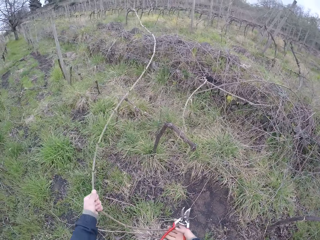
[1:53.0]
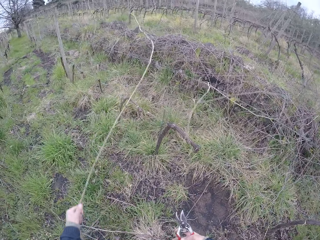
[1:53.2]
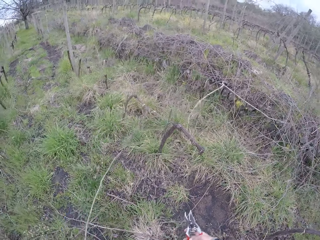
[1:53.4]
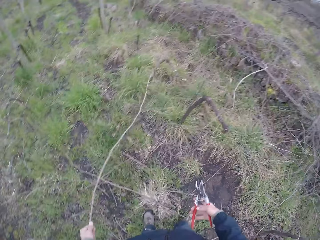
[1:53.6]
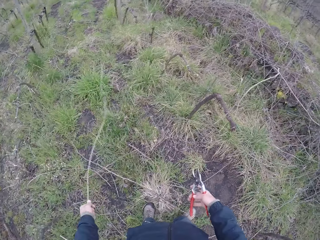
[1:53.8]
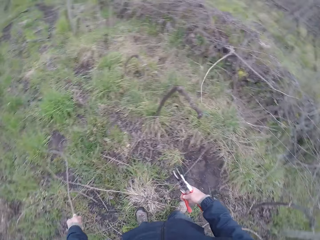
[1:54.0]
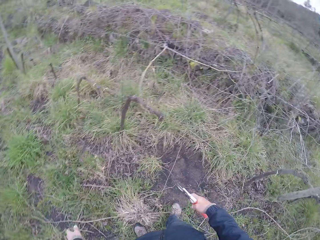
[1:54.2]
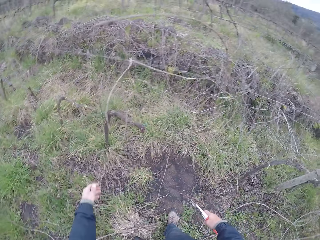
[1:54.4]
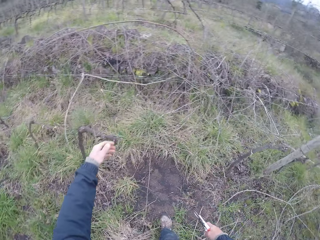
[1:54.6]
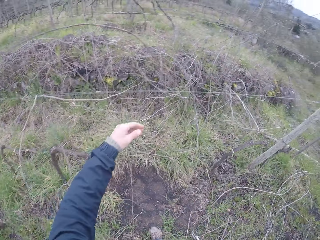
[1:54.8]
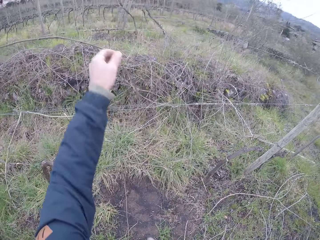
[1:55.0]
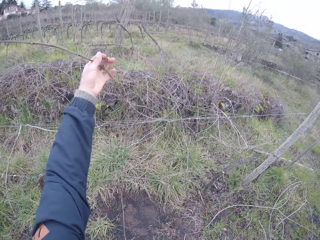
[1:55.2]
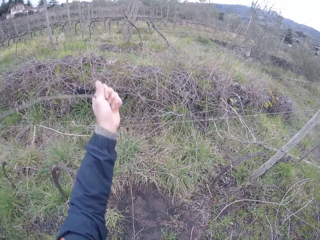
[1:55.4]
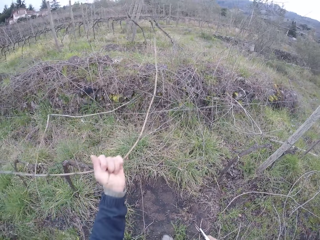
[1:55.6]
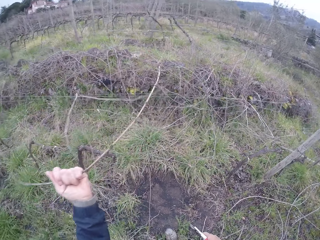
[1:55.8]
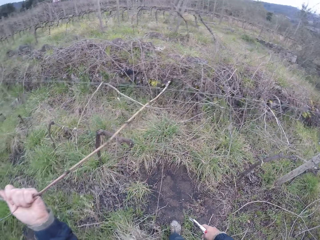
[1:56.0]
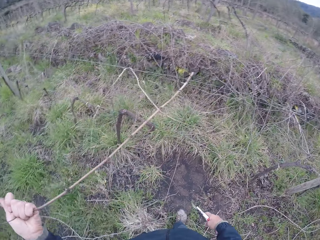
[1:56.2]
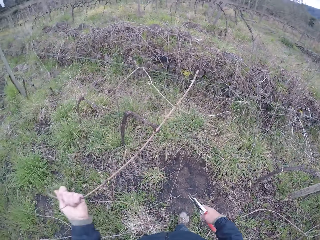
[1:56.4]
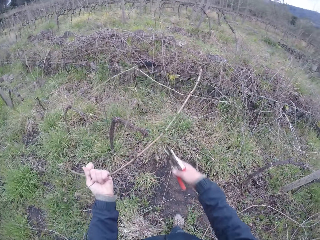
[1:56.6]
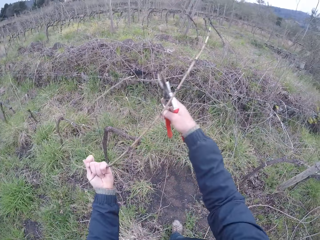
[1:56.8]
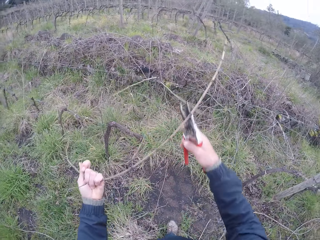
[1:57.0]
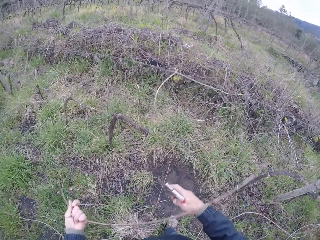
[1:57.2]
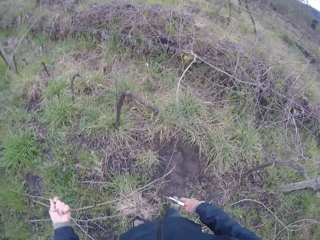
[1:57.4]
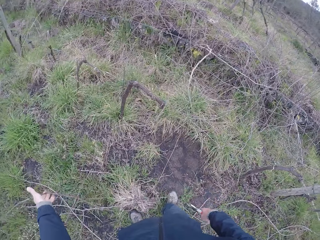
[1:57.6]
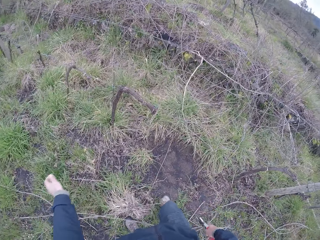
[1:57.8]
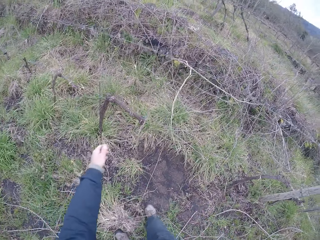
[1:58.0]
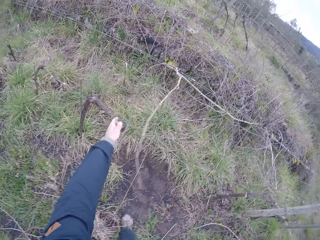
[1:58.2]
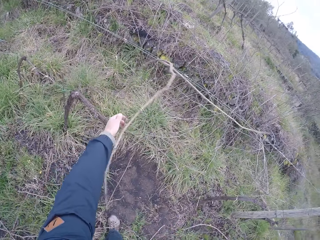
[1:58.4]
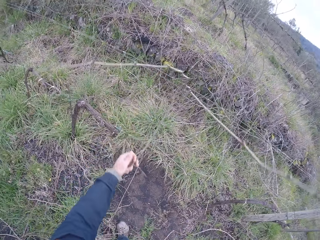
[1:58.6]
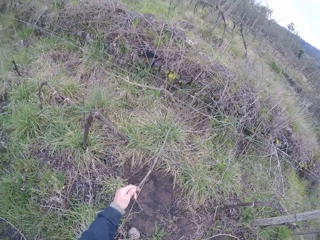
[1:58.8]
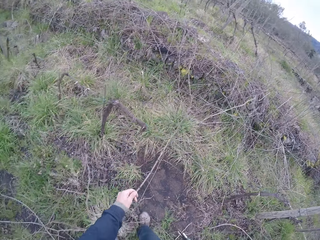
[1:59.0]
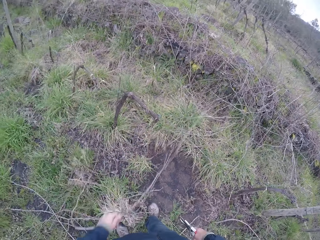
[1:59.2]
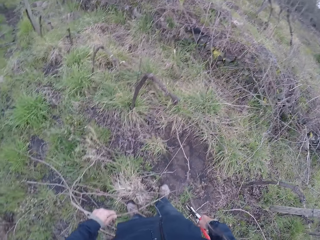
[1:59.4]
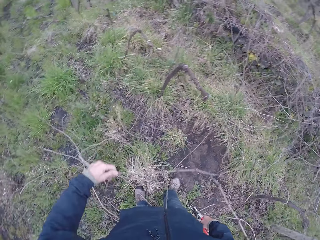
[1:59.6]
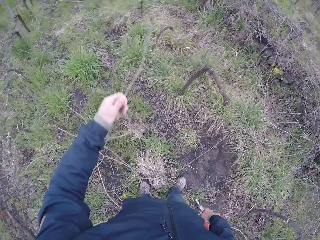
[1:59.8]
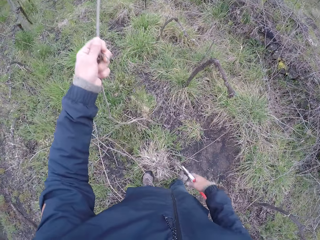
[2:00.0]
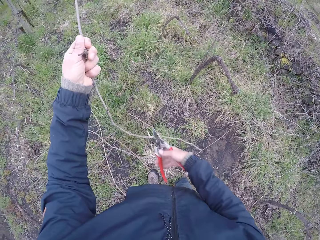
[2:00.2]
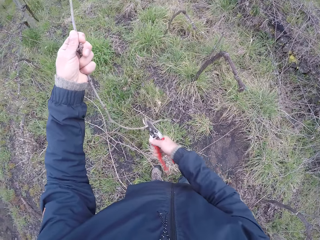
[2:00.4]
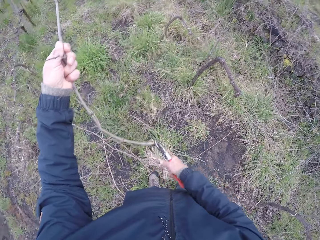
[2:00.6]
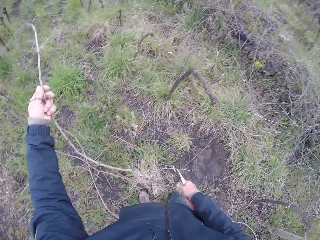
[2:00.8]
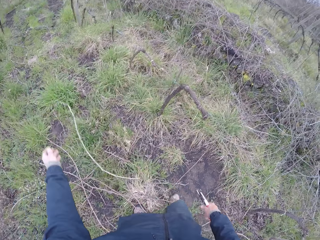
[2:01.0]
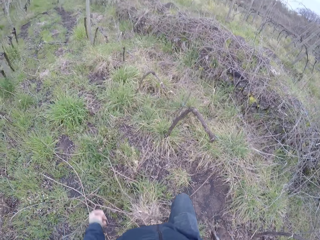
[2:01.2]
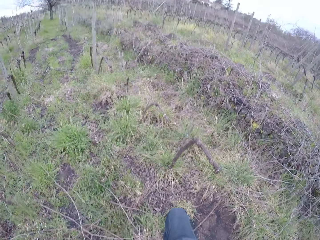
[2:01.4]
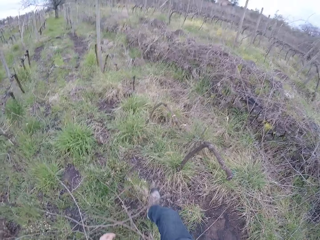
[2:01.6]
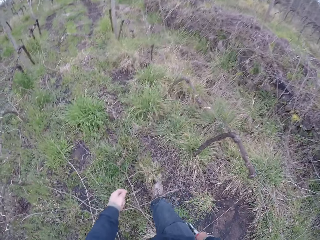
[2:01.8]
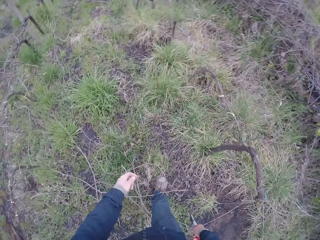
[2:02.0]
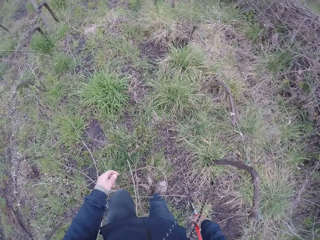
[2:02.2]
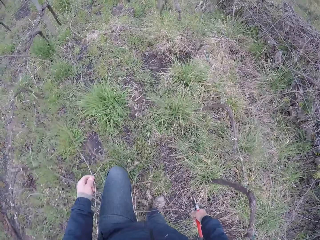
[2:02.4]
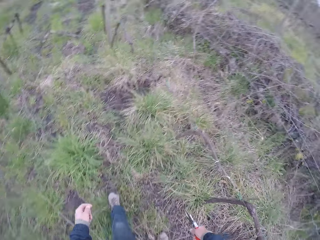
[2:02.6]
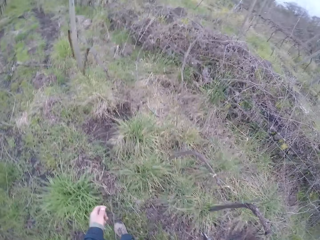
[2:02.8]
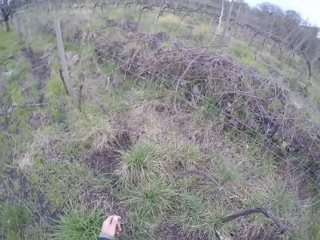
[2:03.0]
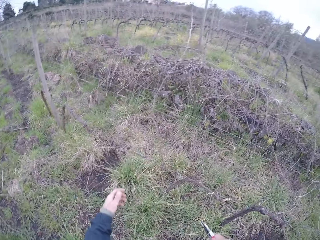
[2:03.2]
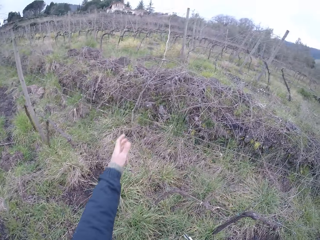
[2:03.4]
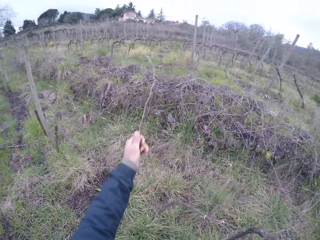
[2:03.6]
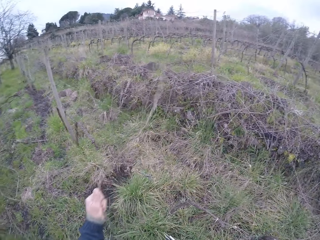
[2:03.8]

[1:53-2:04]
The camera wearer drops the twig on the ground with his left hand. He pulls a twig on the wire fence with his left hand. He pulls the twig on the ground with his hands. He drops the twig on the ground with his left hand. He pulls a twig on the wire fence with his left hand. He cuts the twig with the pair of pliers in his right hand. He drops the twig on the ground with his left hand. He walks around.

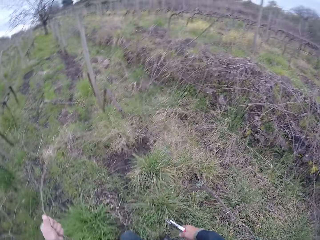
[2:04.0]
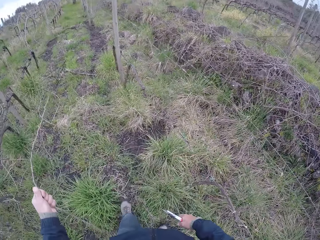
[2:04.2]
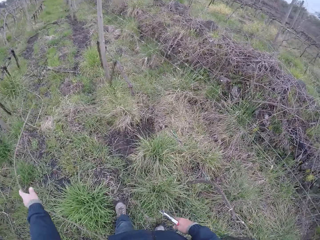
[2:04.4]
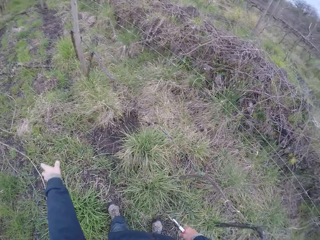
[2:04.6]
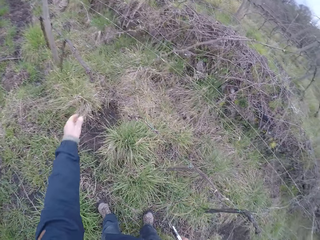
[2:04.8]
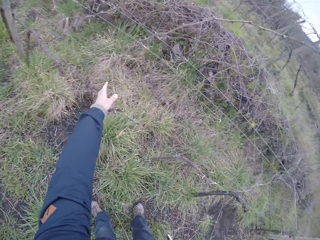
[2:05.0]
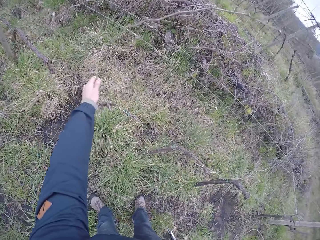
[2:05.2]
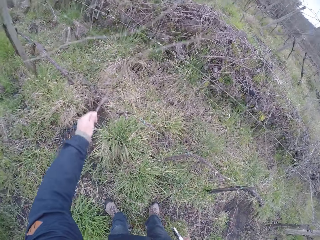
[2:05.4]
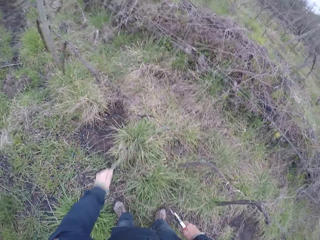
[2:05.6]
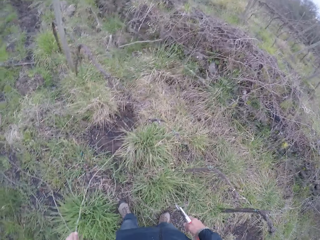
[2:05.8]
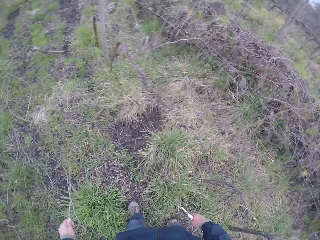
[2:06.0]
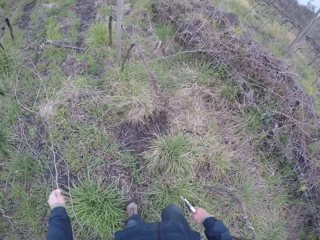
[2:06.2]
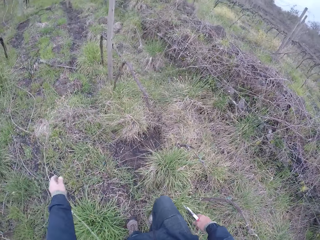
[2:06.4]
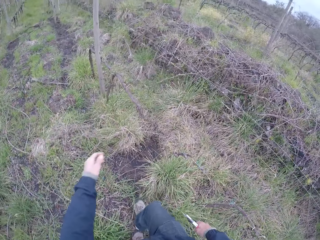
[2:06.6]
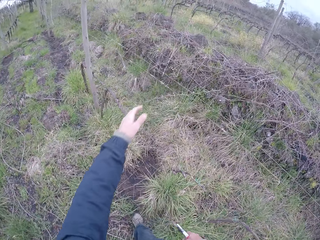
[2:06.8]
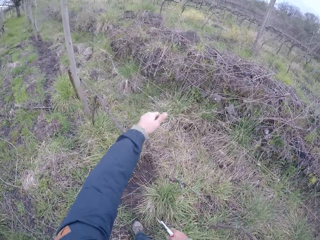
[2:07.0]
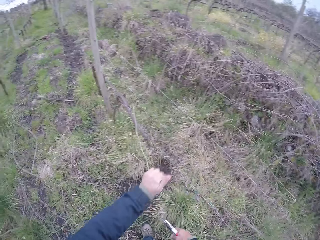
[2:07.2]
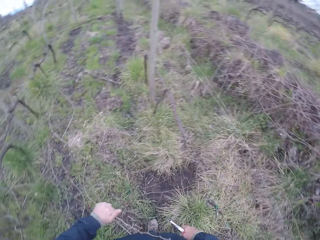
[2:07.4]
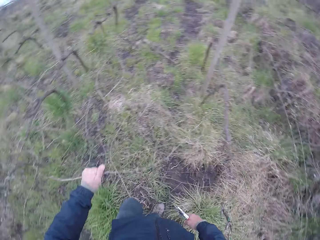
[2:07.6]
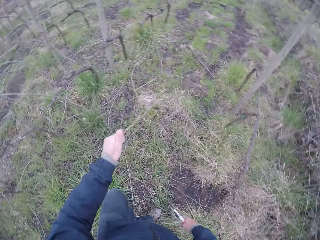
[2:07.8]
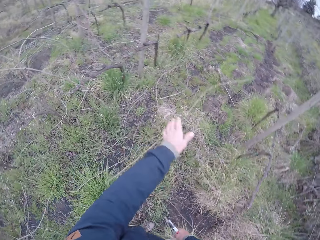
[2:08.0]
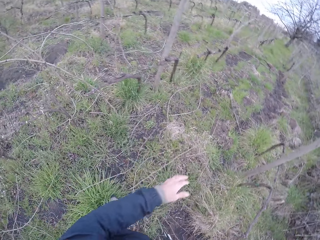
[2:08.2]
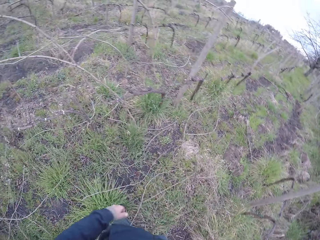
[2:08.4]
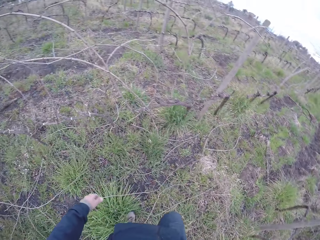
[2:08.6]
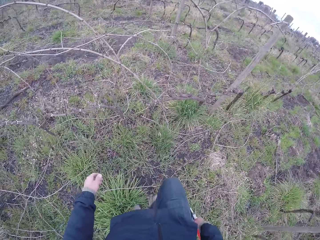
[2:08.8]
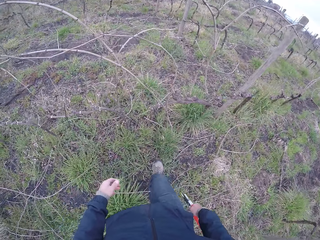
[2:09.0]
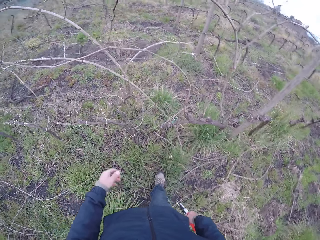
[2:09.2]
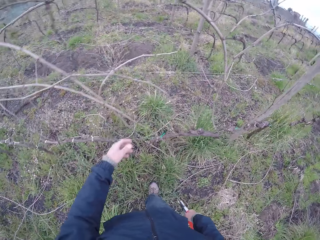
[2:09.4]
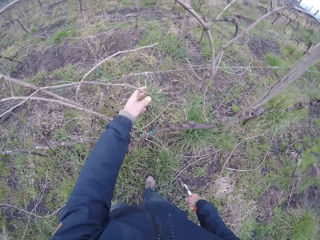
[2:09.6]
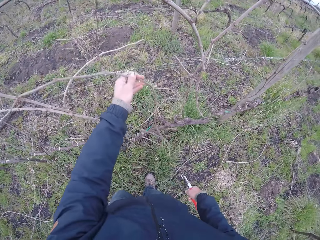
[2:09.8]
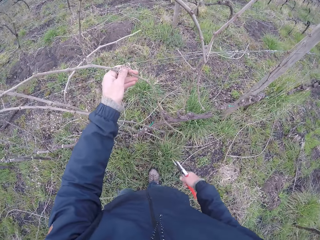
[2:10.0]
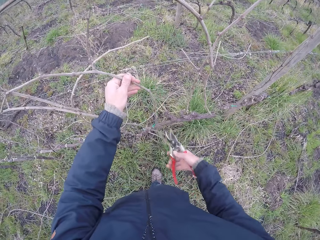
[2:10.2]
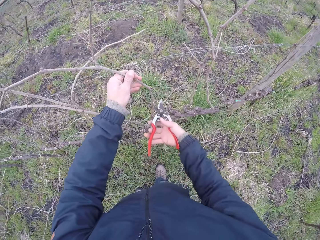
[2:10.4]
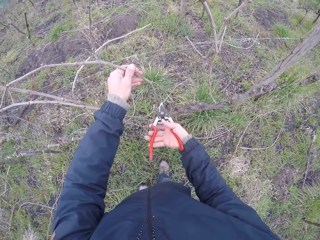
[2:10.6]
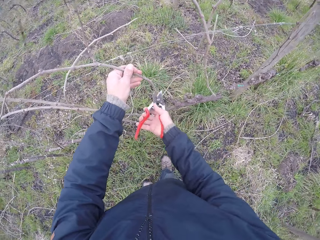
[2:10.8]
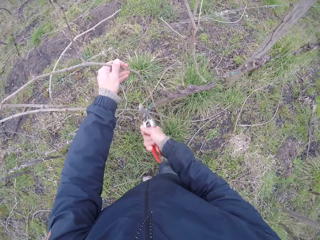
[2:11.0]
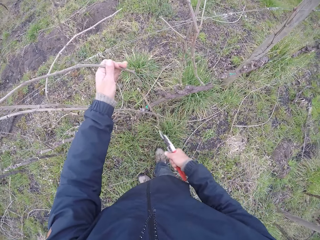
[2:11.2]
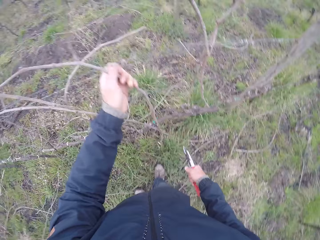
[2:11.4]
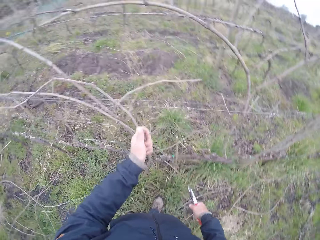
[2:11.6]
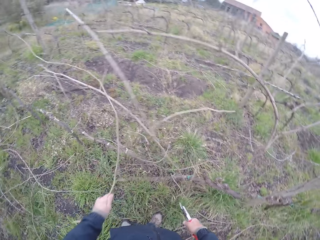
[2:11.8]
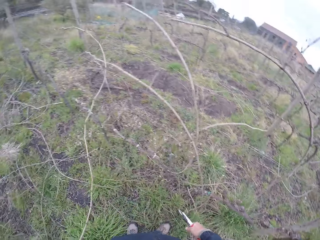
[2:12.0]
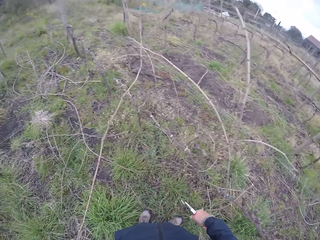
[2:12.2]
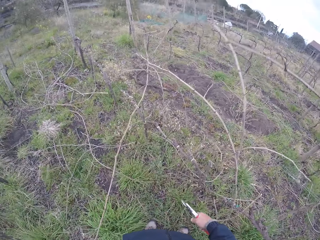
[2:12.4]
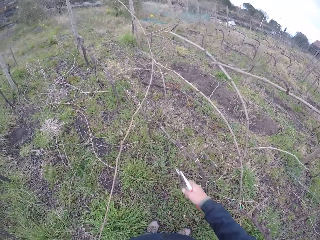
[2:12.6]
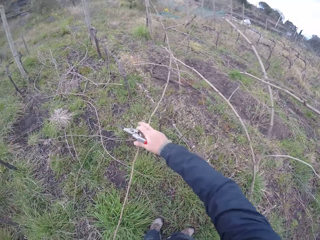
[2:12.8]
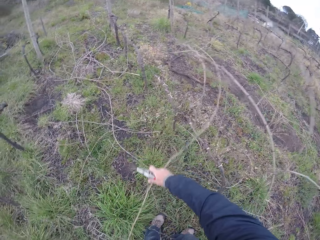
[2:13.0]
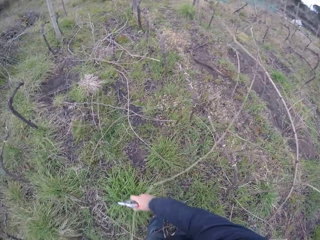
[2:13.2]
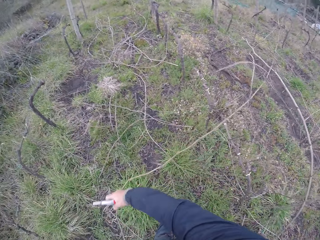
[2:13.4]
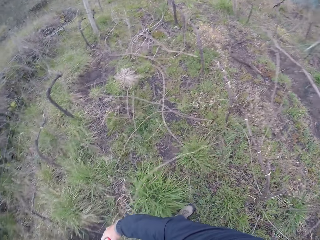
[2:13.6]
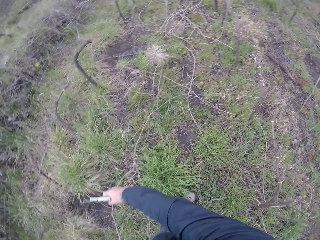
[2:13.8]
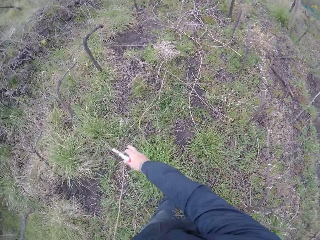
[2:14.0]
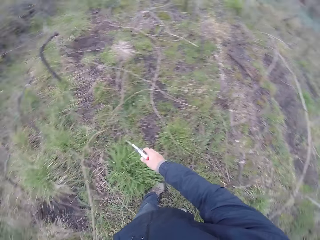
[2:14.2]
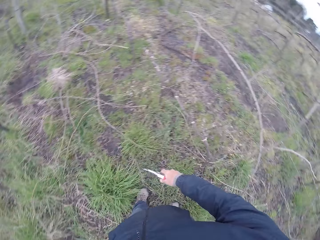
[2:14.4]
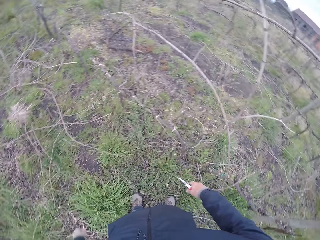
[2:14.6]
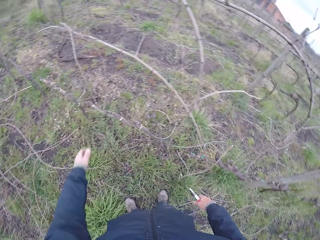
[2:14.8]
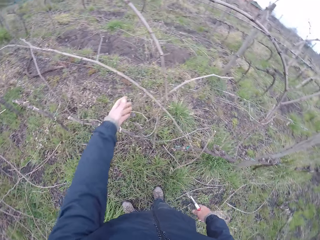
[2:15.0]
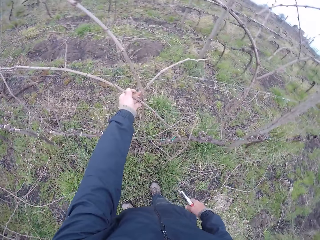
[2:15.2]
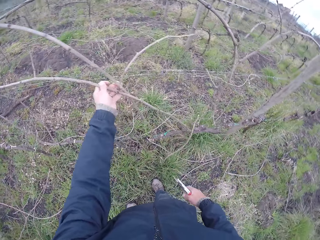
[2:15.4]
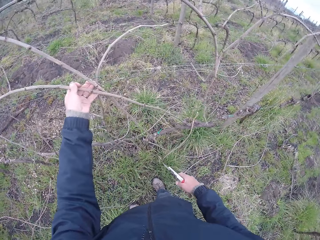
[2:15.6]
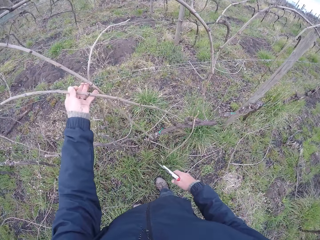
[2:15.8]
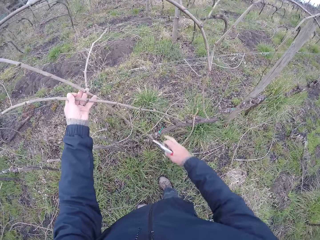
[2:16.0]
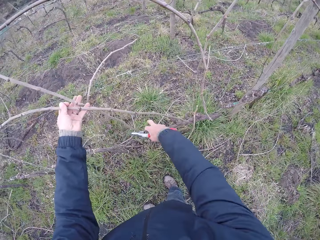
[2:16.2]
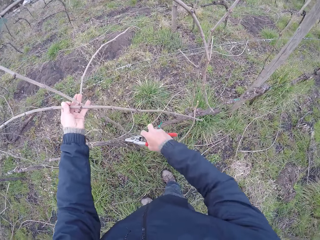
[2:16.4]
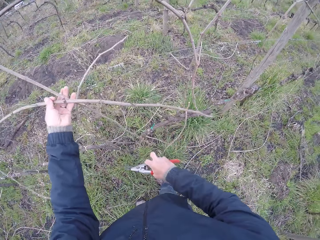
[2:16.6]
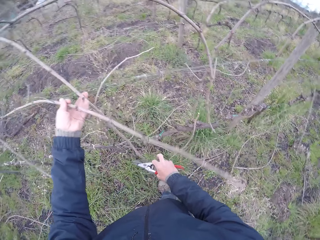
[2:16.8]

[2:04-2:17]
The camera wearer pulls a twig on the wire fence with his left hand. He drops the twig on the ground with his left hand. He pulls a twig on the wire fence with his left hand. He drops the twig on the ground with his left hand. He pulls a twig on the wire fence with his left hand. He drops the twig on the ground with his left hand. He pulls a twig on the wire fence with his left hand. He cuts the twig with the pair of pliers in his right hand. He pulls the twig on the wire fence with his left hand. He pulls the twig on the wire fence with his hands. He drops the twig on the ground with his hands. He pulls a twig on the wire fence with his left hand. He adjusts the wire fence with his right hand.
